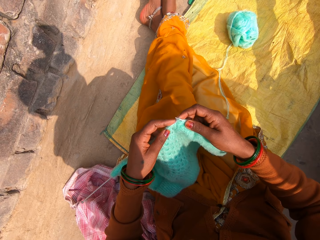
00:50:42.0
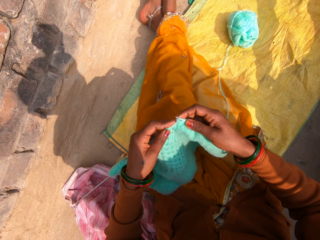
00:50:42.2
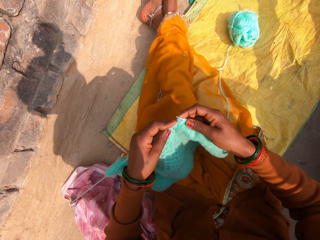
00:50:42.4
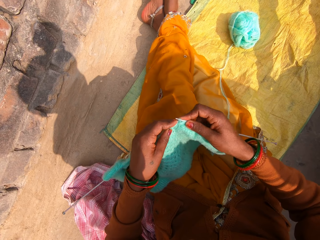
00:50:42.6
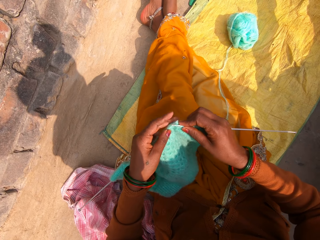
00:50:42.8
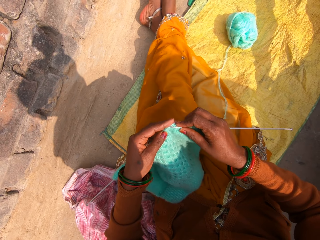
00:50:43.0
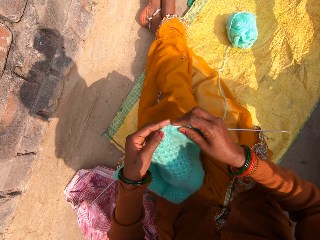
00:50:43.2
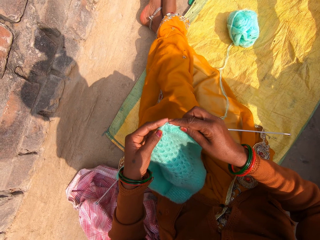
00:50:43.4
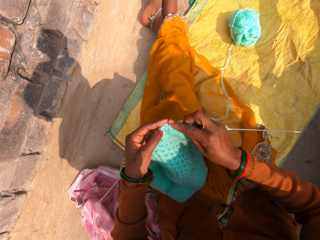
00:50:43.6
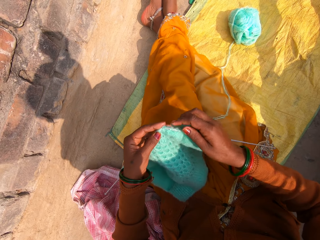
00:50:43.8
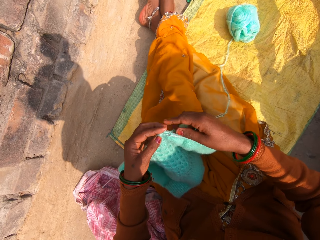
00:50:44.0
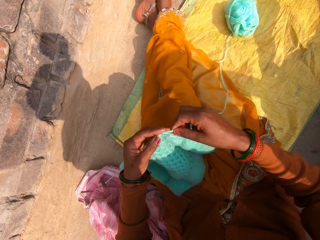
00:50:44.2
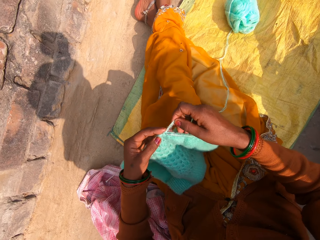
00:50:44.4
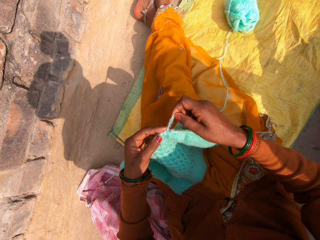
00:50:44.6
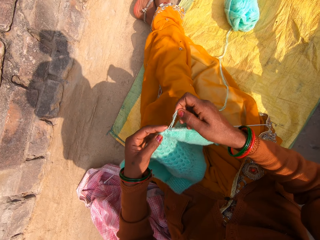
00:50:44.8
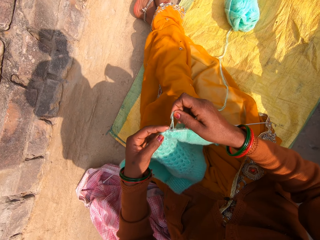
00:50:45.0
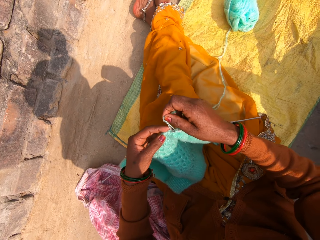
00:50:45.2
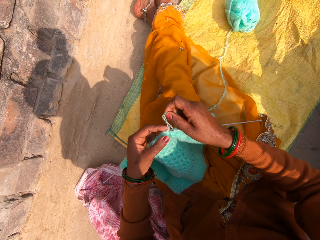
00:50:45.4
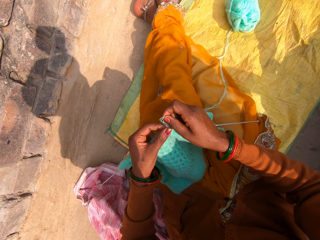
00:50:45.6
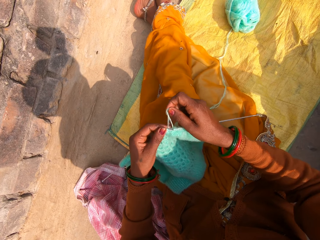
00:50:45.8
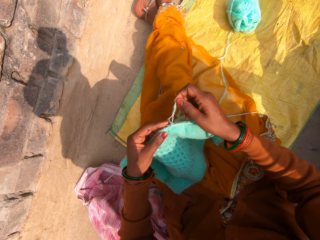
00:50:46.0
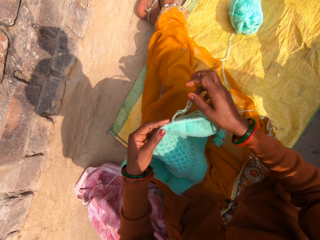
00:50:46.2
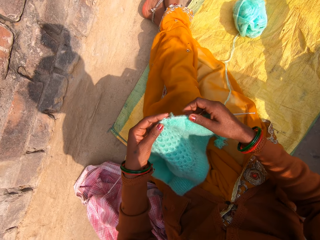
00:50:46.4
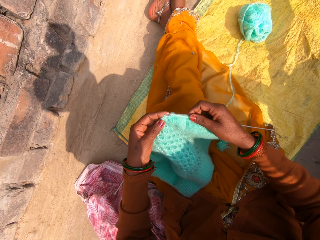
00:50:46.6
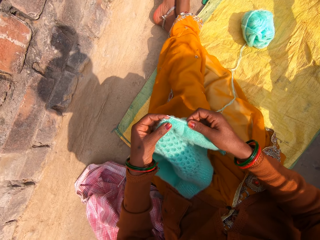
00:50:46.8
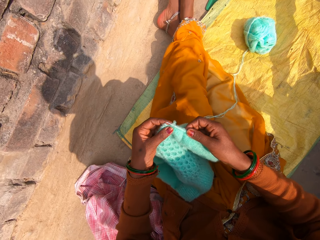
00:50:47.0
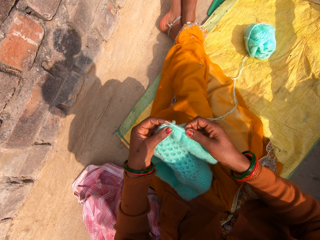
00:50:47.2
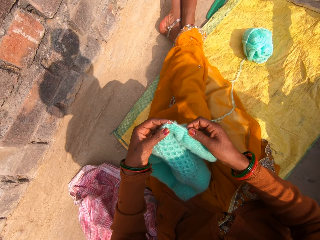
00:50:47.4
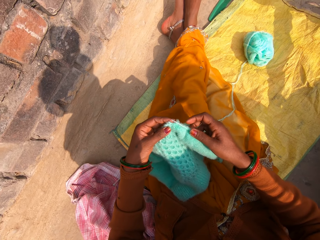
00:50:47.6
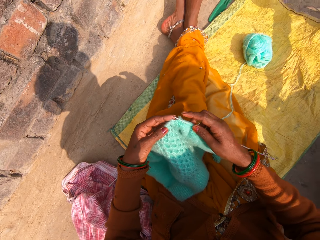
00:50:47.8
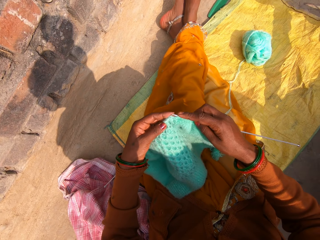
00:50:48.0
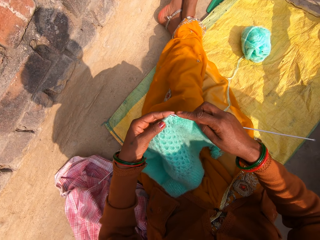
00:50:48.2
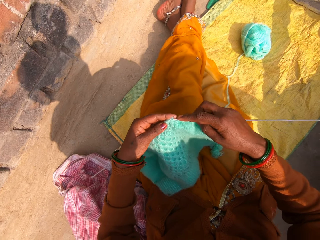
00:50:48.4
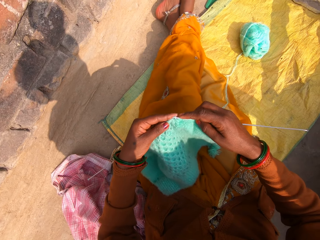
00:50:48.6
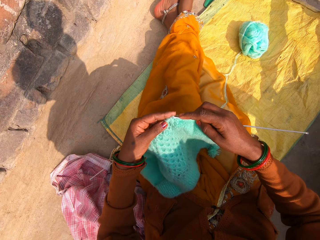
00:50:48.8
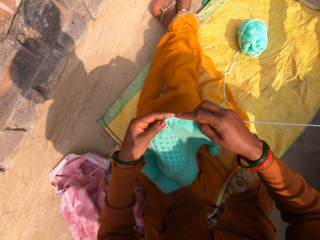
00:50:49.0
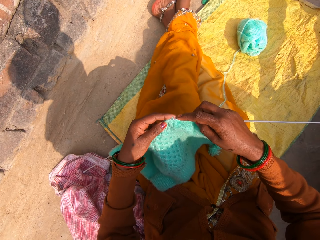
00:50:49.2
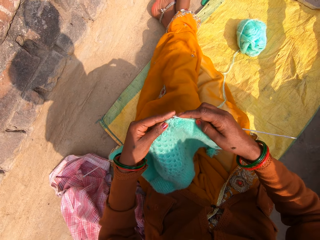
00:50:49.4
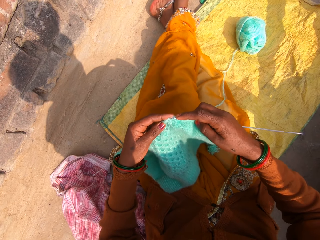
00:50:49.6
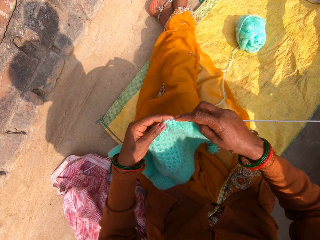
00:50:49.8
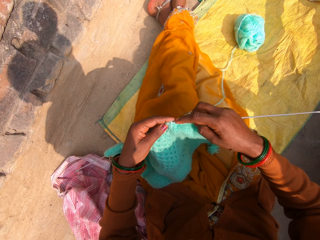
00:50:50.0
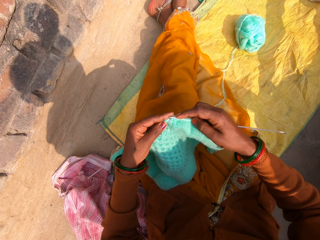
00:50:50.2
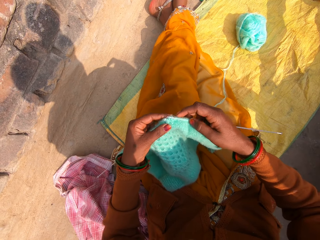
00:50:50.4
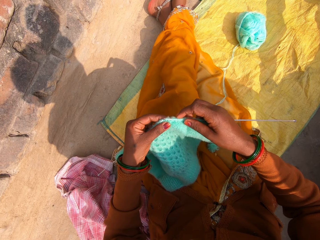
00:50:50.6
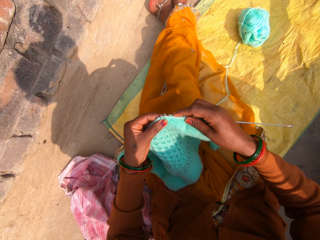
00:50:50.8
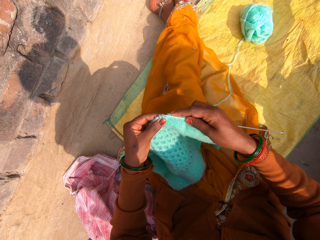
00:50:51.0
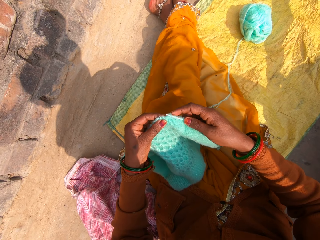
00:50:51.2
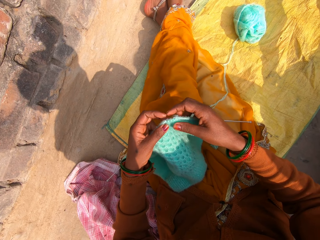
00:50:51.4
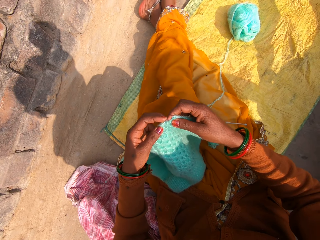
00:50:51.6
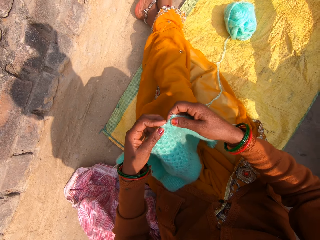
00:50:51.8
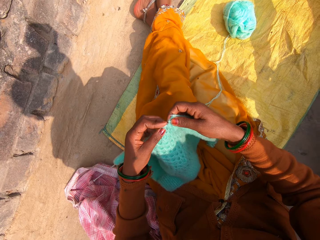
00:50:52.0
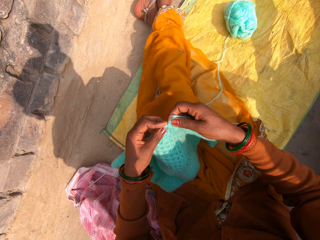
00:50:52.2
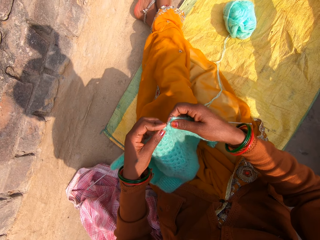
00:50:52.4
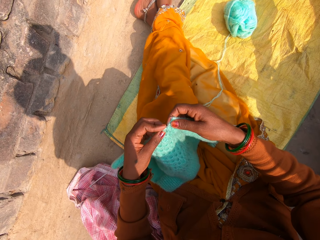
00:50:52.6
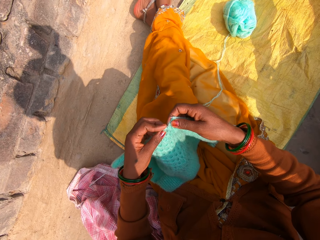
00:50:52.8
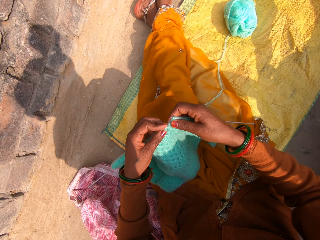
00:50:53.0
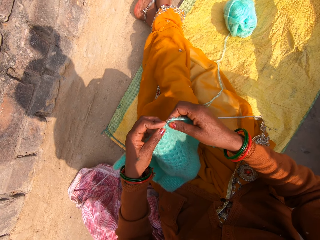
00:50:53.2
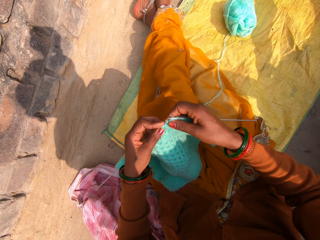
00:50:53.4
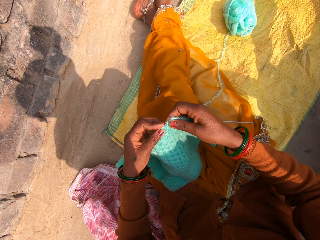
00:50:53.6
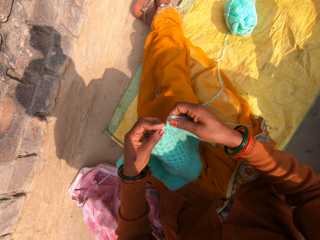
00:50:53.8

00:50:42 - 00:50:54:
The camera wearer knits the garment using a knitting needle and a yarn. They respond to the man. The man talks to the camera wearer over the phone.

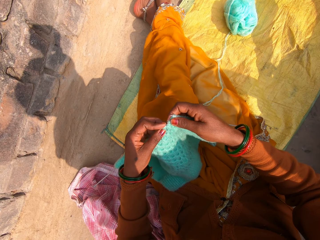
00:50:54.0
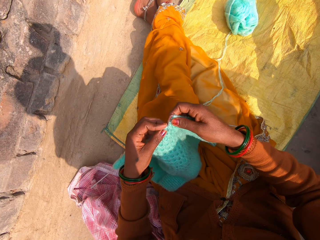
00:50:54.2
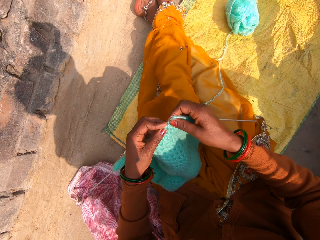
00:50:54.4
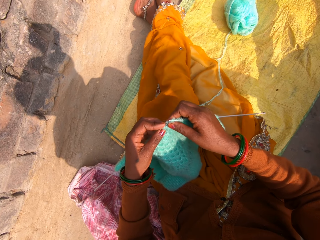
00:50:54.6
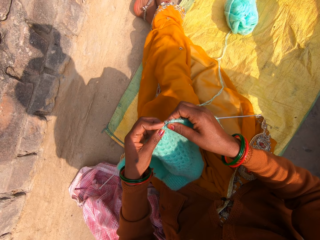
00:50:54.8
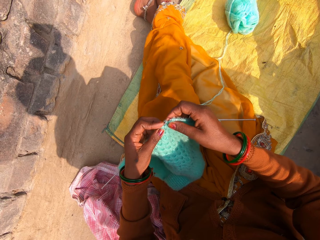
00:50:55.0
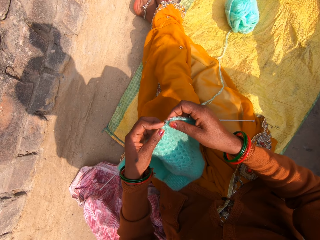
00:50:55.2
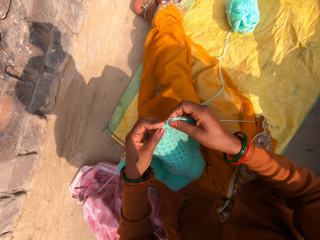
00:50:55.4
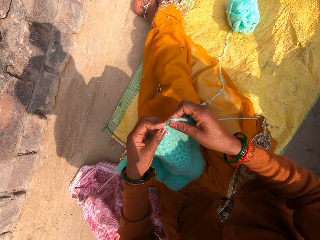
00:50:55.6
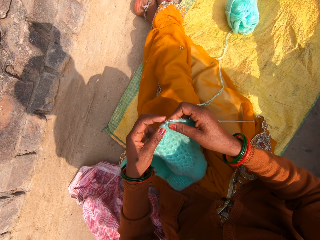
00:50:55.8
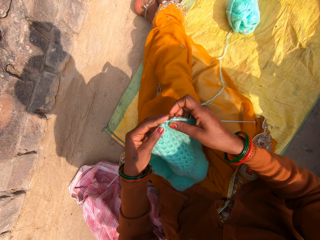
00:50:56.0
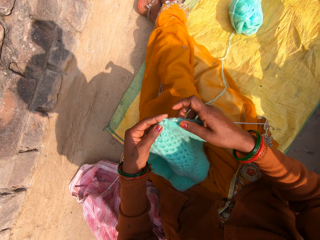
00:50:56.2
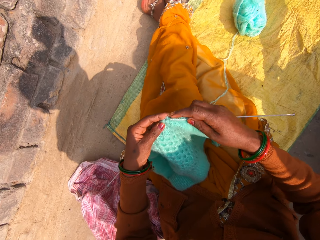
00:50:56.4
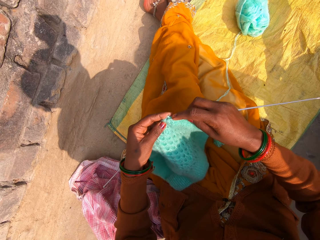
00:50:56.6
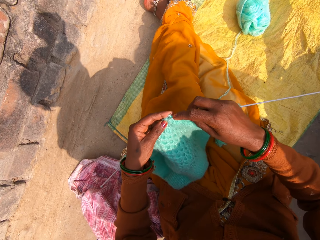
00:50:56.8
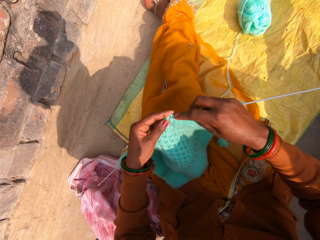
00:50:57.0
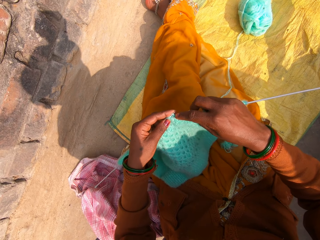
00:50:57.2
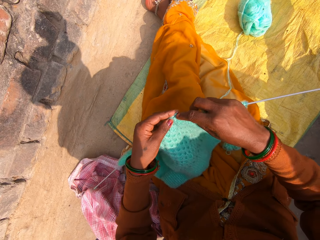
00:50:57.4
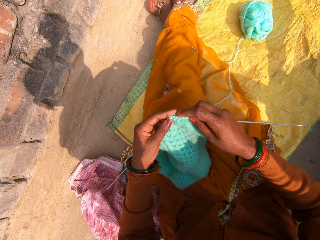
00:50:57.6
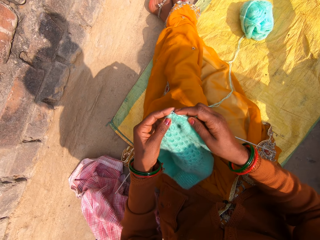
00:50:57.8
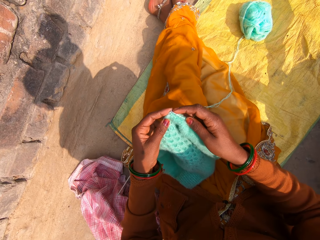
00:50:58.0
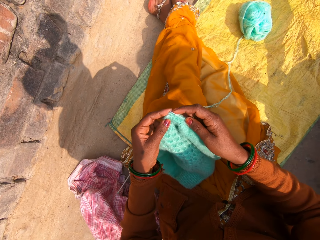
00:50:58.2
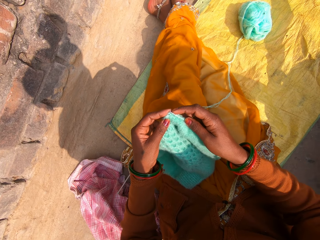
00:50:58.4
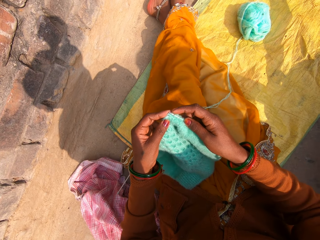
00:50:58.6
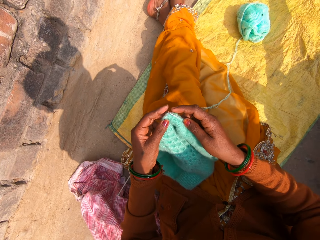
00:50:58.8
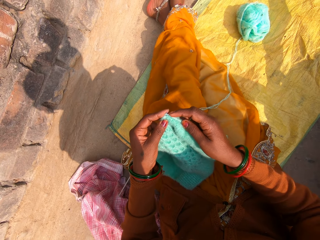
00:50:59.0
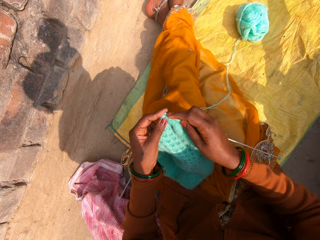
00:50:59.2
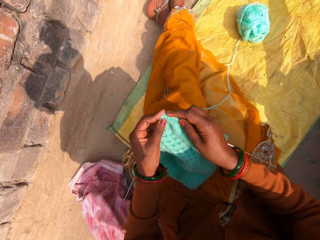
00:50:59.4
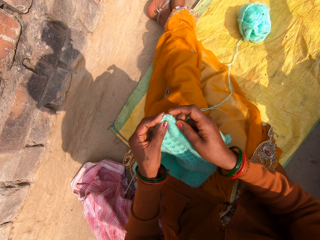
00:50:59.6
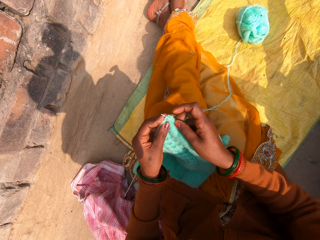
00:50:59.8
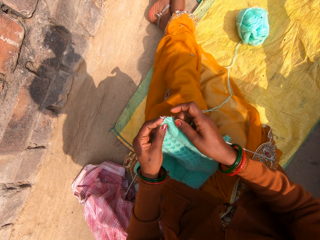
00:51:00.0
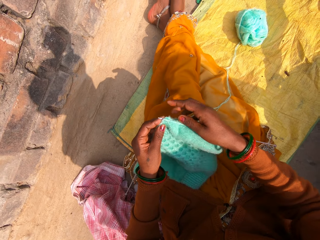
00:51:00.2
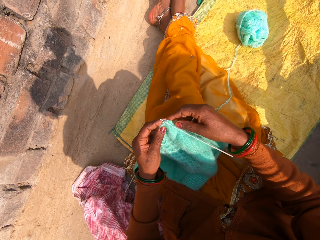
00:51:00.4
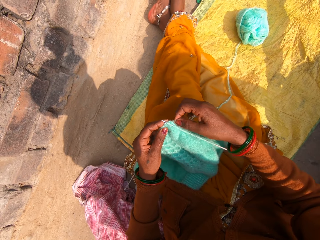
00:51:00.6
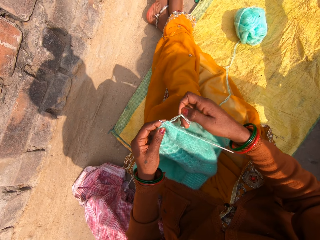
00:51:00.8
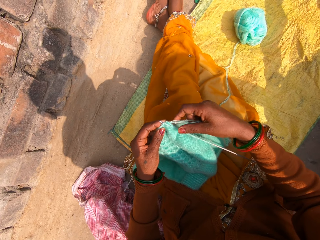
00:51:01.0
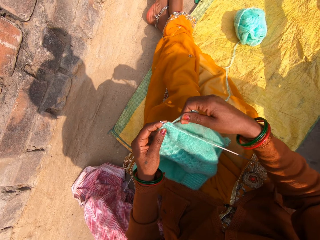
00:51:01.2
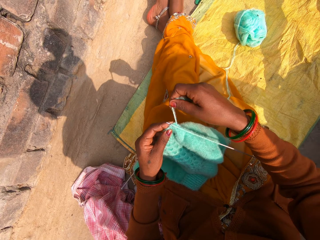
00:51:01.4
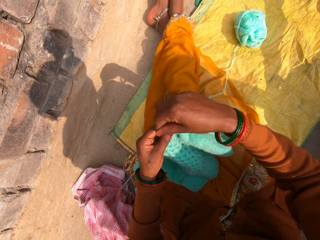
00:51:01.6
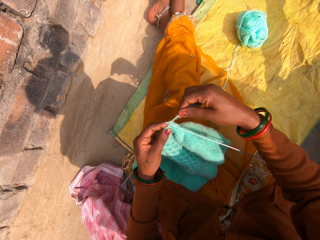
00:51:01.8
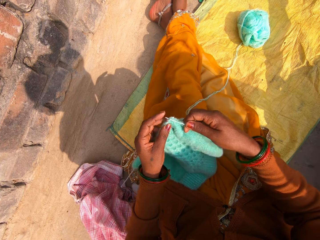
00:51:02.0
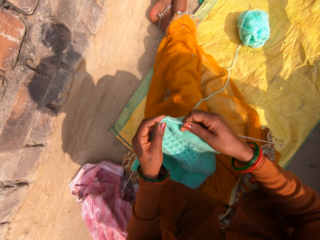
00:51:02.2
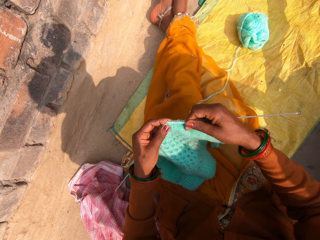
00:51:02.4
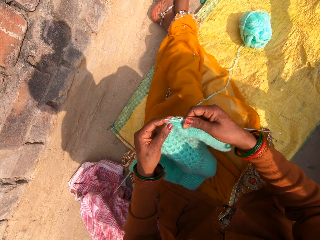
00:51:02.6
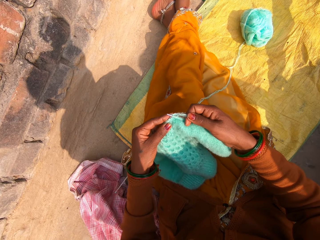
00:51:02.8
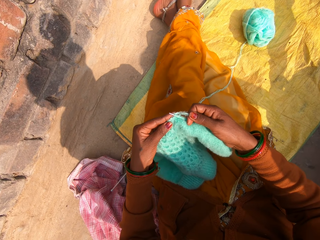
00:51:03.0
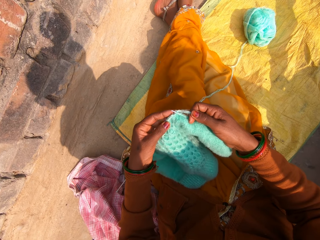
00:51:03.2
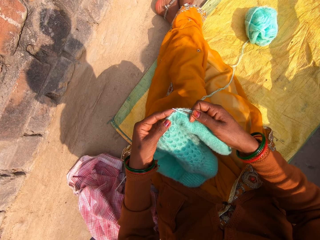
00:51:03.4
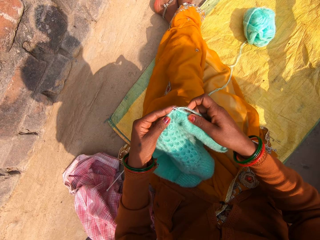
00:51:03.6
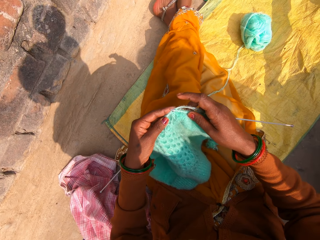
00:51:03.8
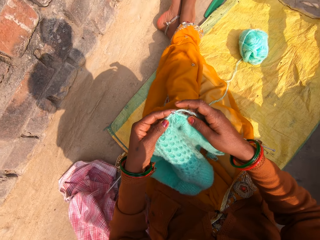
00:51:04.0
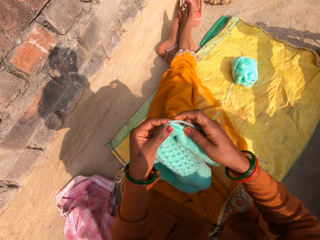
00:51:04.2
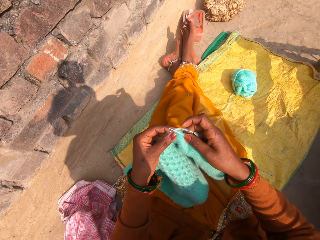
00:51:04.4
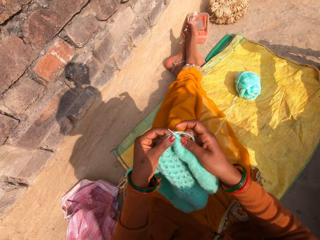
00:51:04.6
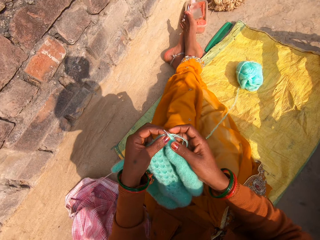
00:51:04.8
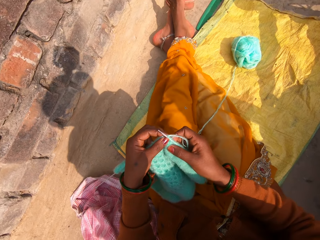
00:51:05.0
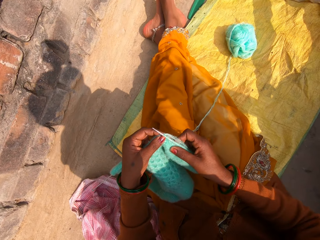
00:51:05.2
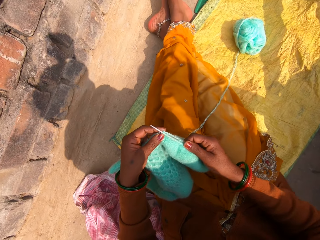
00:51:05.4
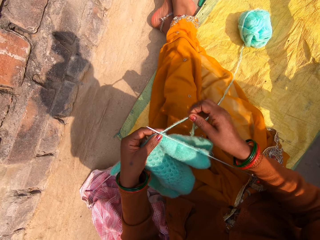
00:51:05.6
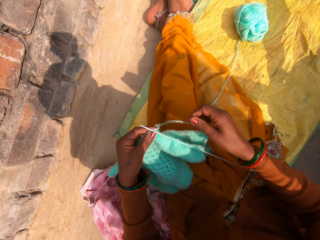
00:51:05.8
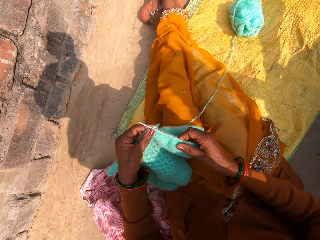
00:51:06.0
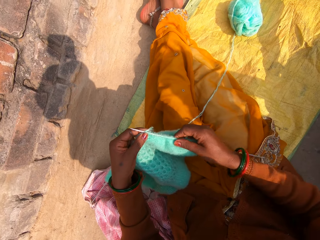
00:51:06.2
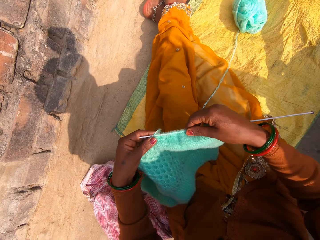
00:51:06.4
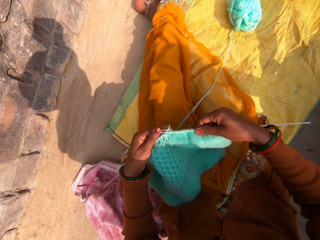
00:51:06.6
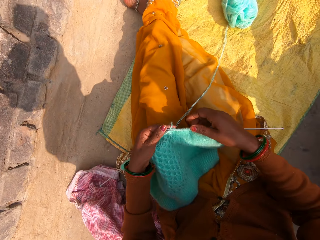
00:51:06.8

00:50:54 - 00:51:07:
Another man talks to the first man over the phone.
